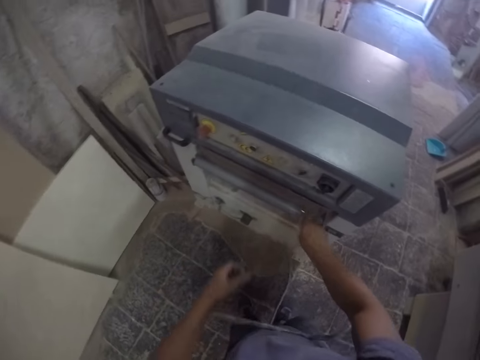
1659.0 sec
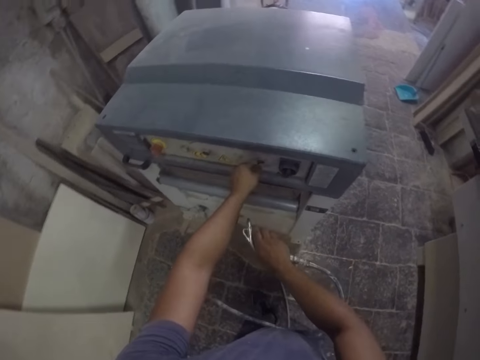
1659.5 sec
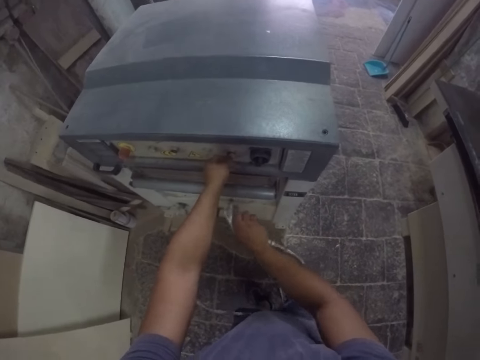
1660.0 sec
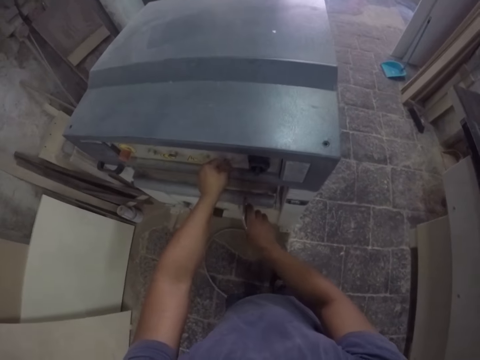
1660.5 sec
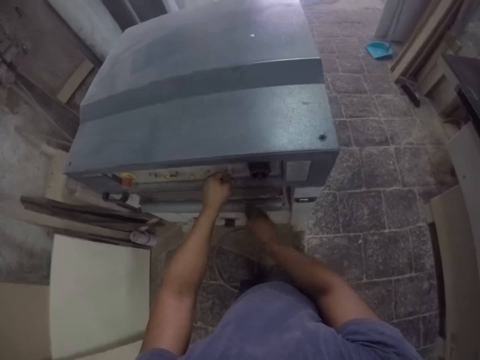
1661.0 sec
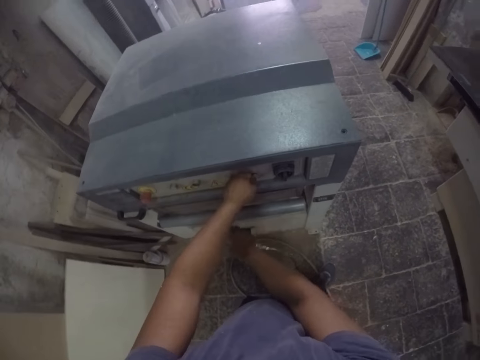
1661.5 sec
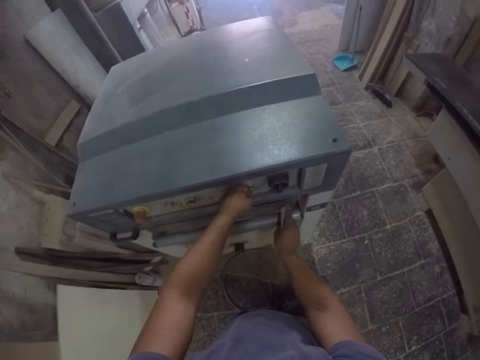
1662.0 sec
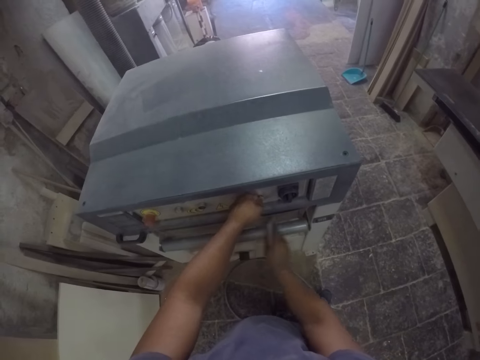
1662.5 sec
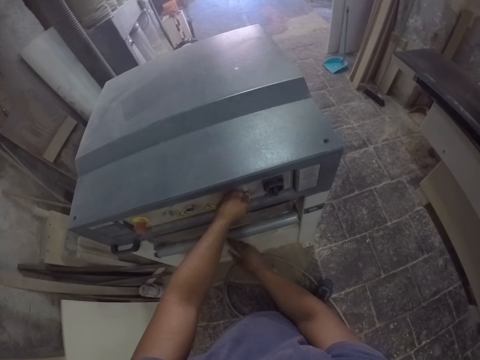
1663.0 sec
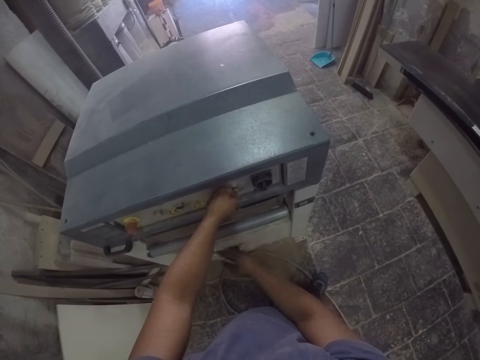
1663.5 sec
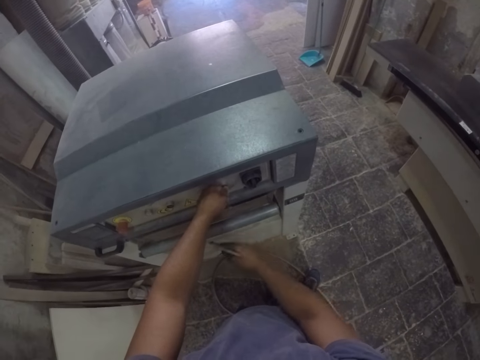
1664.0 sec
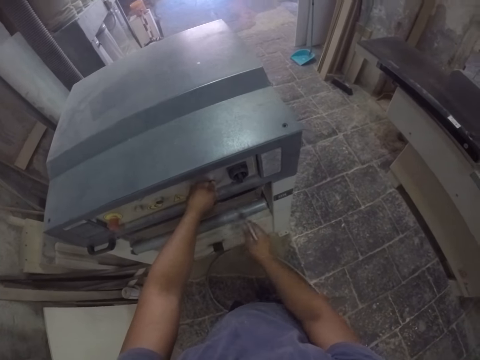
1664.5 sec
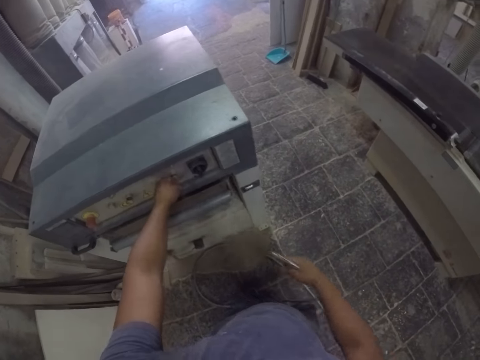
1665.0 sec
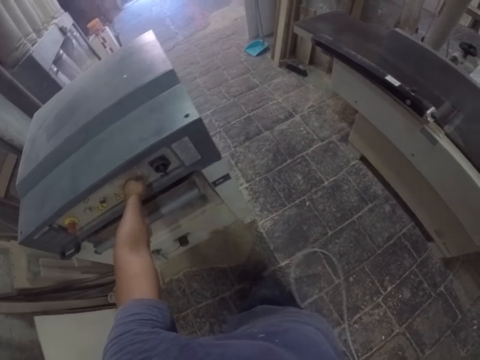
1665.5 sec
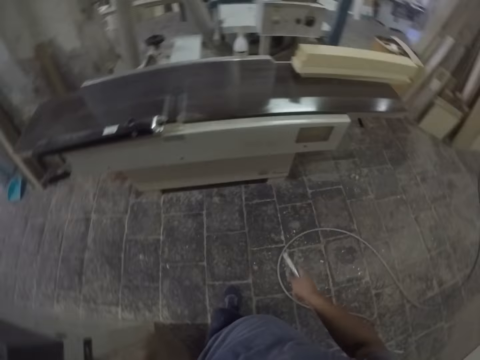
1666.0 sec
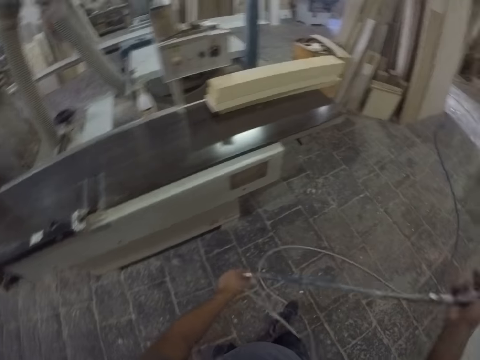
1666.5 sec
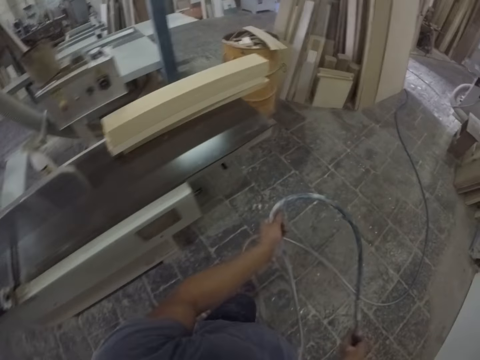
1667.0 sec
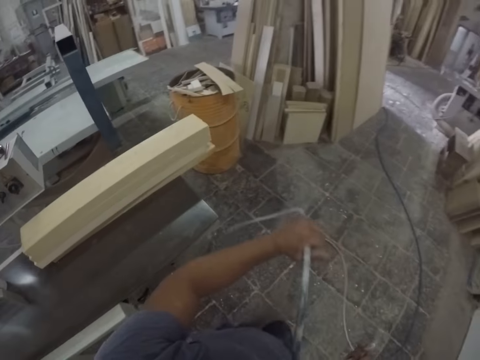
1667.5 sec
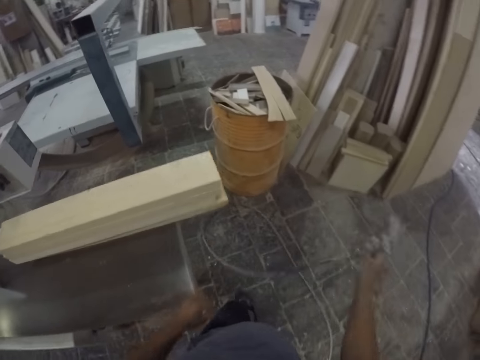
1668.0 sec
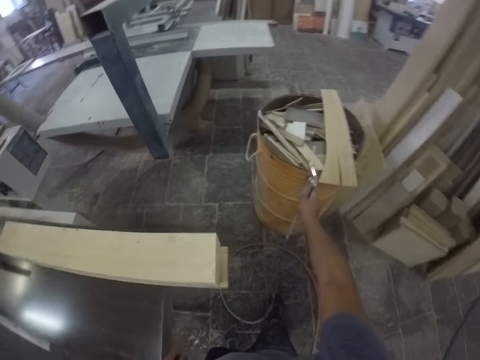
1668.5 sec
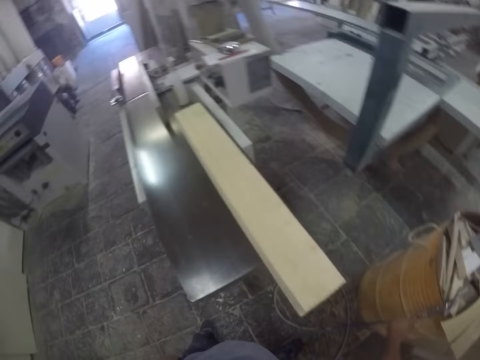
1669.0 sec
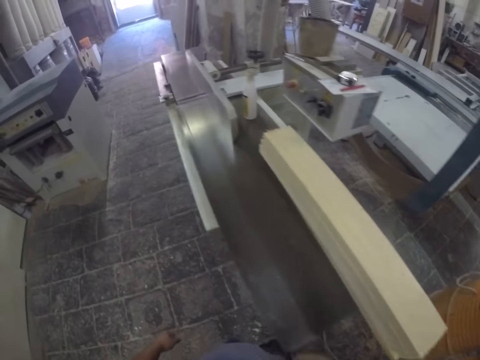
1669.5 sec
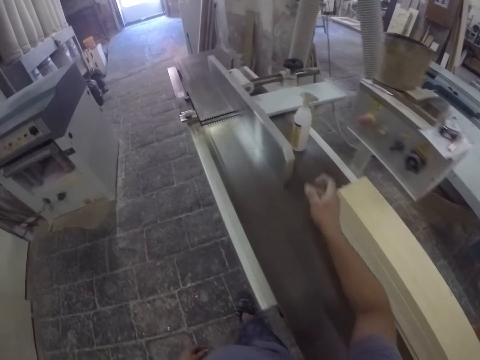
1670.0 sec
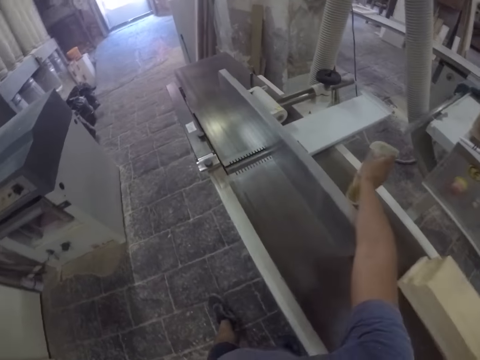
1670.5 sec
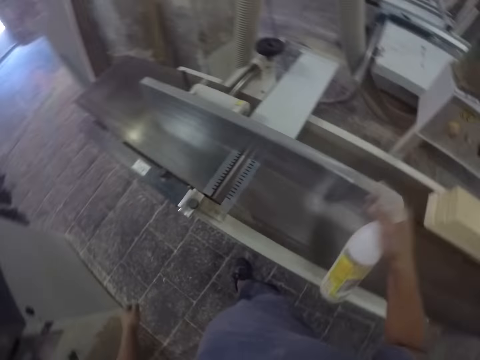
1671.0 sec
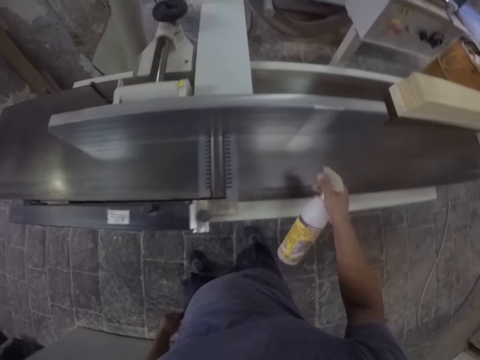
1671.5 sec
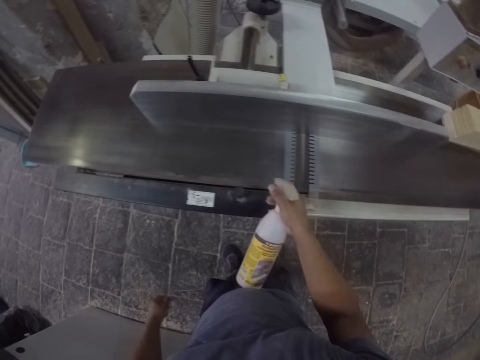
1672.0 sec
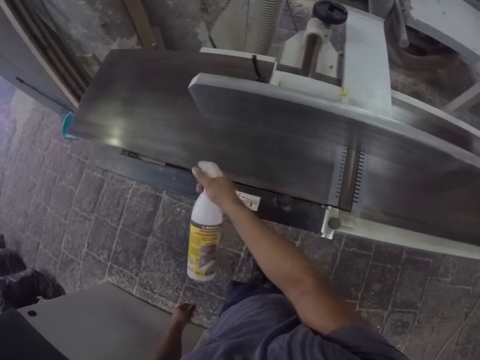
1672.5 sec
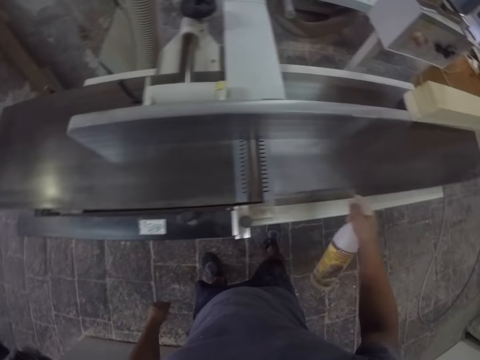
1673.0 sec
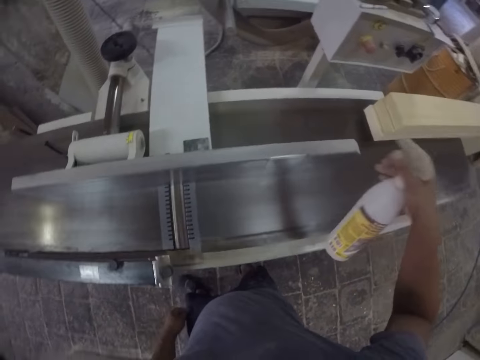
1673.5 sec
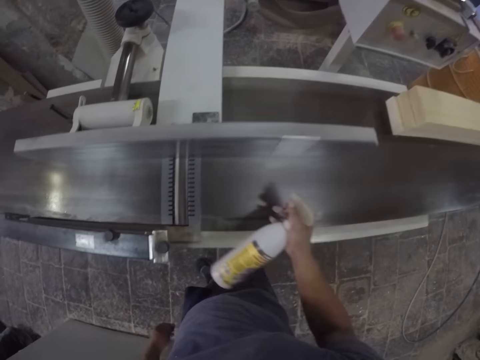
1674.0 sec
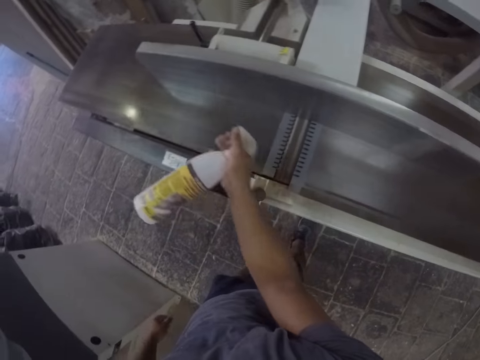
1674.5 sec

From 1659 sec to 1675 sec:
The camera wearer touches the machine knob. They spray in the machines. They hold the pipe with hands. They walk forward toward the tank, turn around and lift the pipe up. They put the pipe on the tank. They put the spray gun on the tank. They pick up the spray bottle and walk forward. They spray the machine.

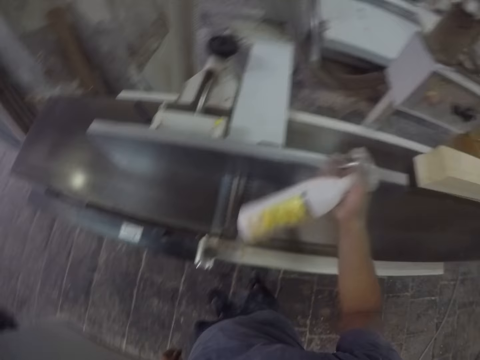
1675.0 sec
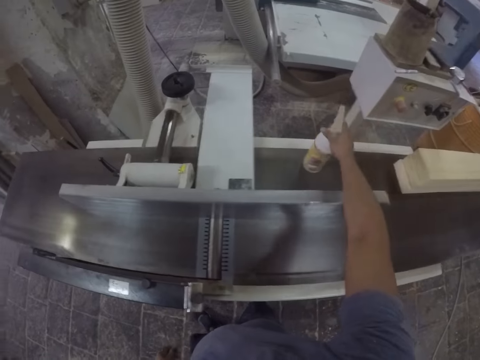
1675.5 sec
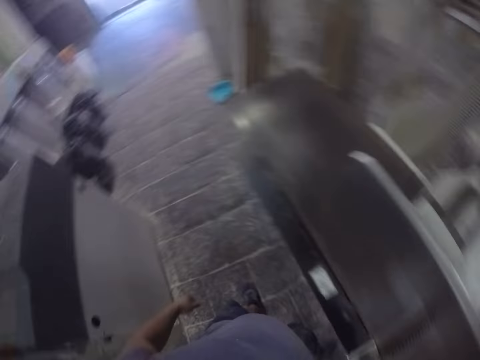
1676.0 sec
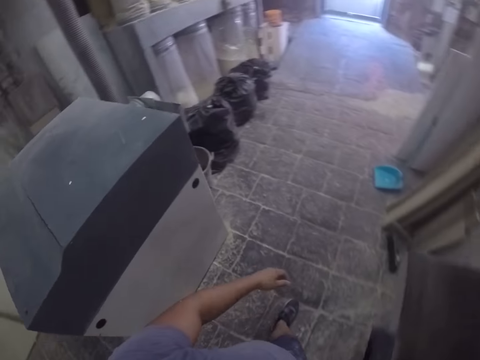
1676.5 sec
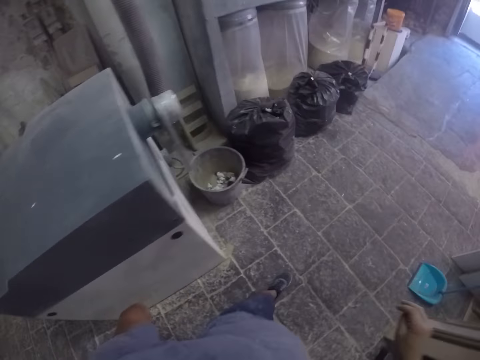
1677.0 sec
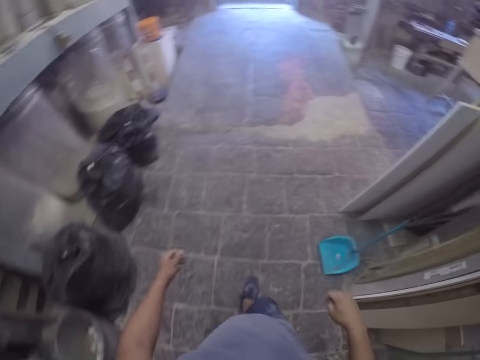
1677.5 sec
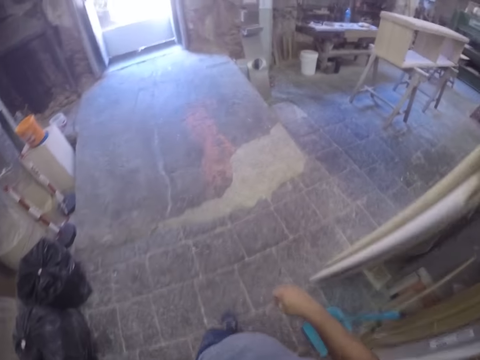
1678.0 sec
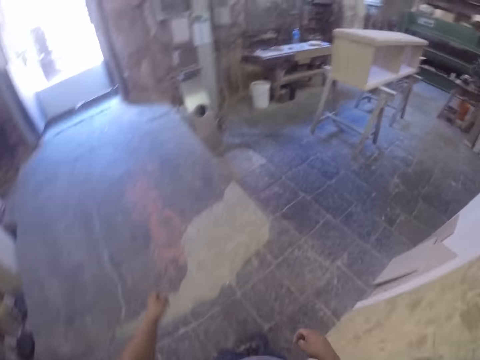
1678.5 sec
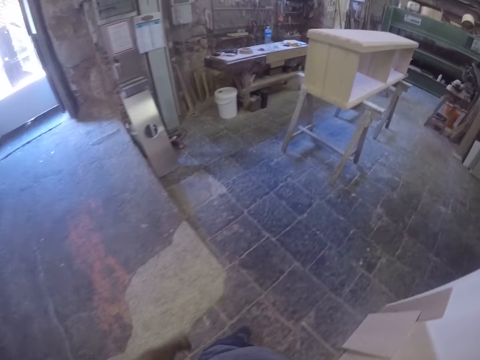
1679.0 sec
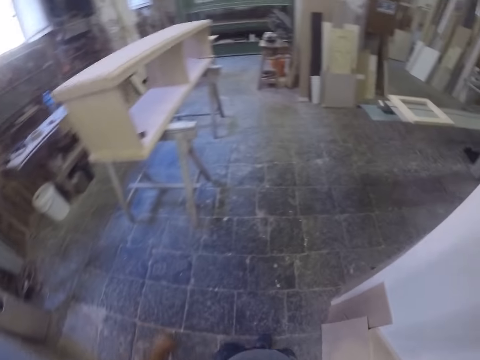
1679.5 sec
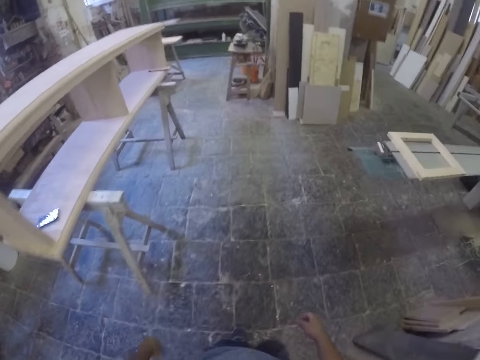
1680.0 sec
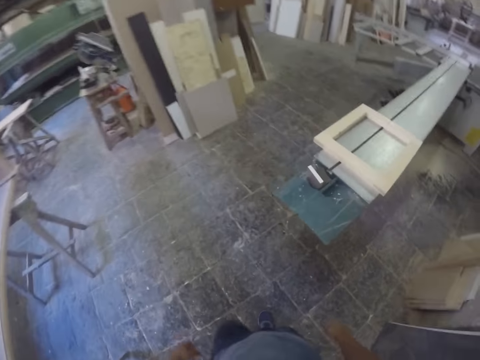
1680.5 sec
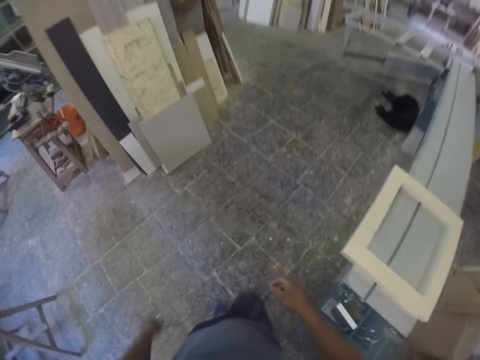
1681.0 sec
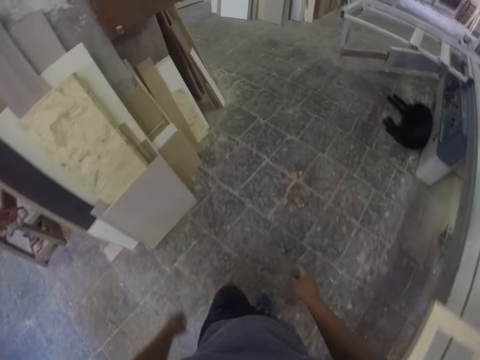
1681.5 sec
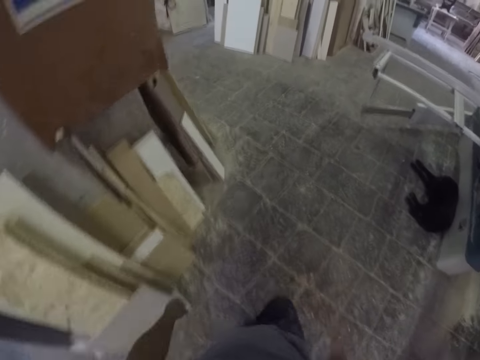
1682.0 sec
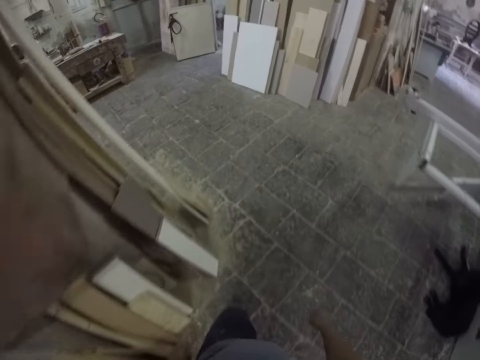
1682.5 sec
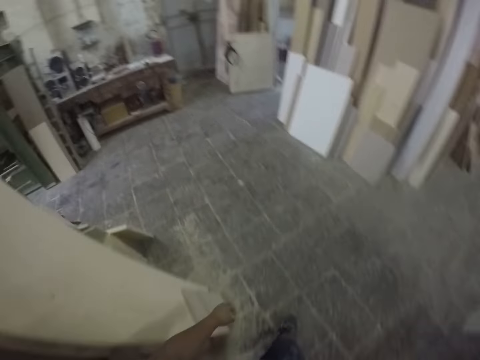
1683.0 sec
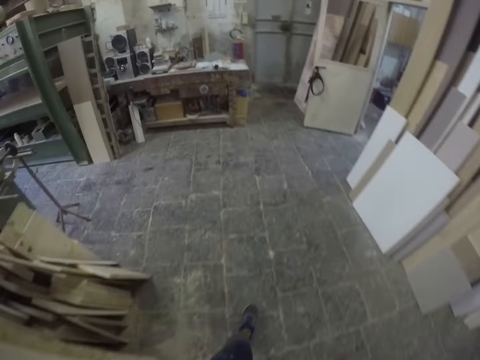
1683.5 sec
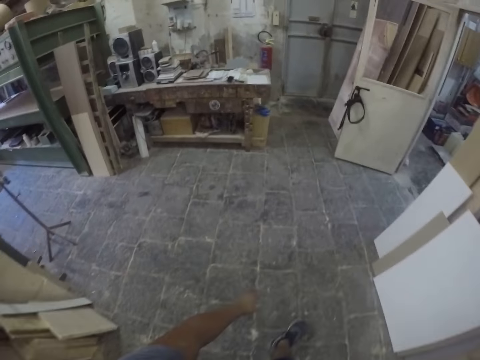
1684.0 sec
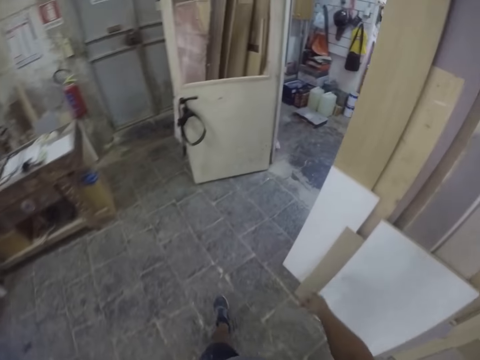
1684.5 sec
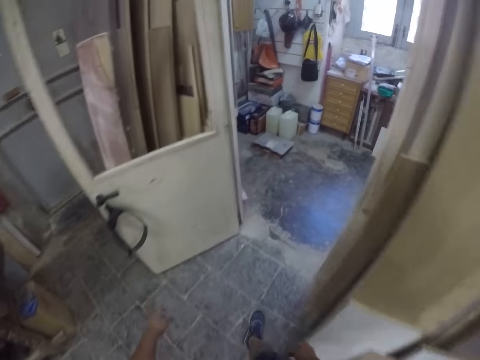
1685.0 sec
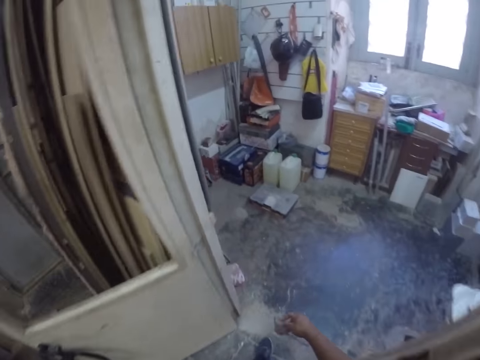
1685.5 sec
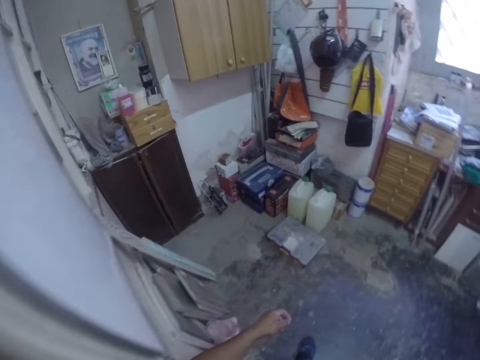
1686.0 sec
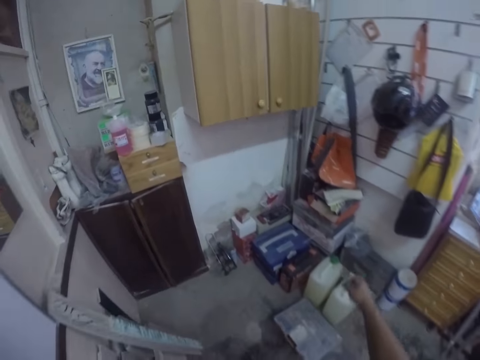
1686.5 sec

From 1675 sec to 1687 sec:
The camera wearer puts the spray bottle down. They walk forward on the workshop.
